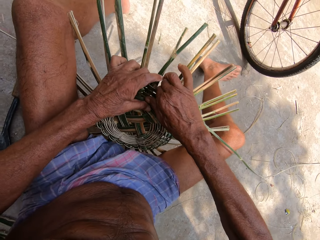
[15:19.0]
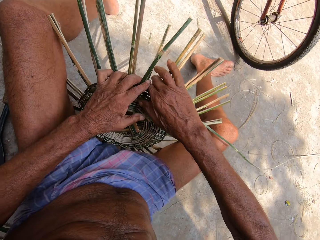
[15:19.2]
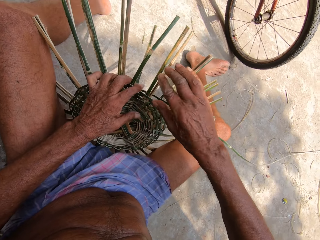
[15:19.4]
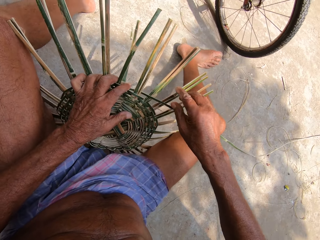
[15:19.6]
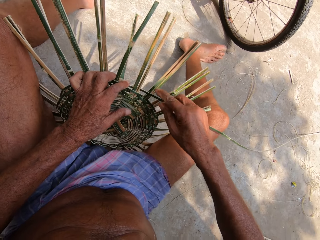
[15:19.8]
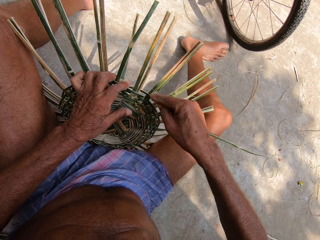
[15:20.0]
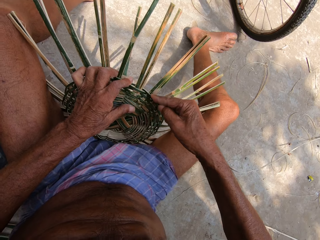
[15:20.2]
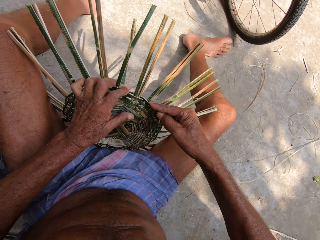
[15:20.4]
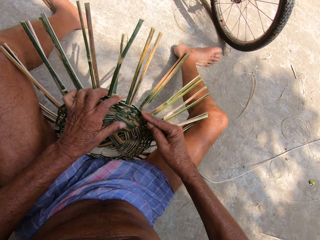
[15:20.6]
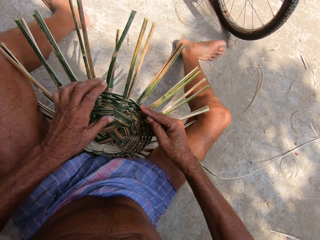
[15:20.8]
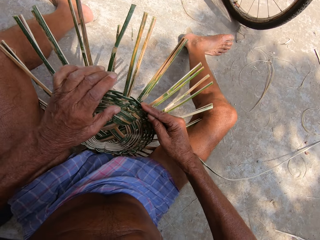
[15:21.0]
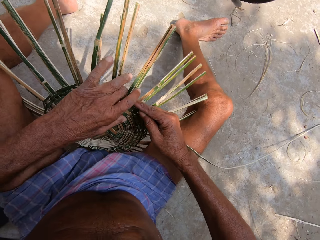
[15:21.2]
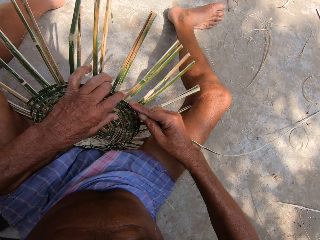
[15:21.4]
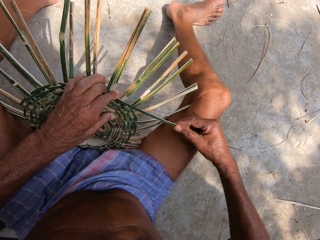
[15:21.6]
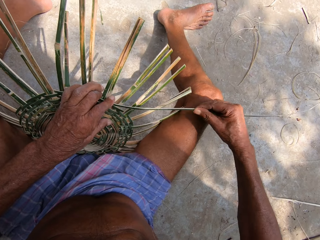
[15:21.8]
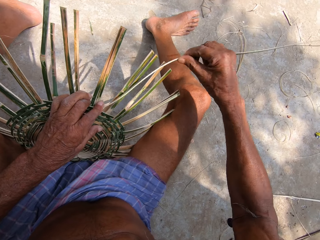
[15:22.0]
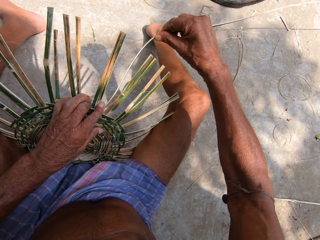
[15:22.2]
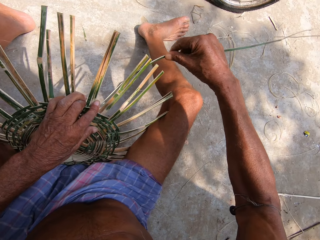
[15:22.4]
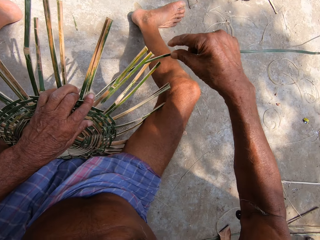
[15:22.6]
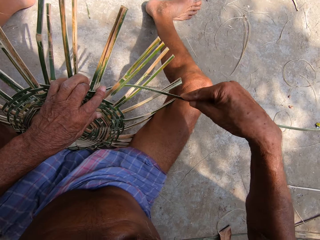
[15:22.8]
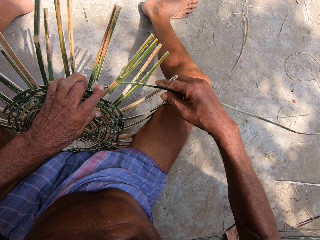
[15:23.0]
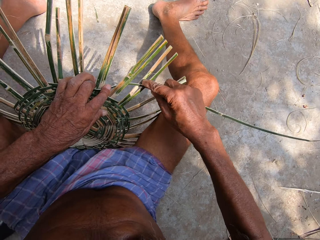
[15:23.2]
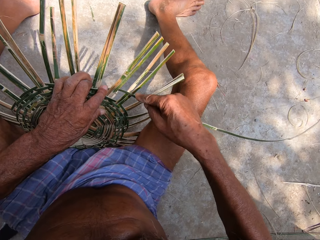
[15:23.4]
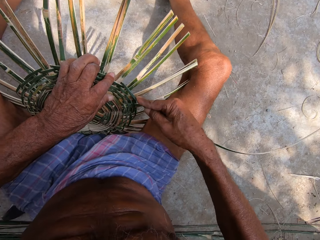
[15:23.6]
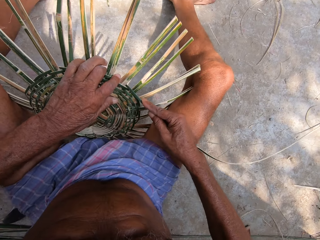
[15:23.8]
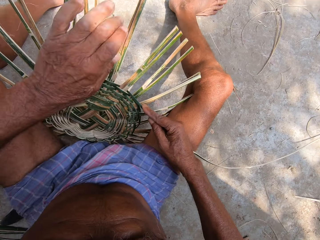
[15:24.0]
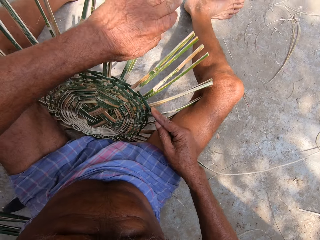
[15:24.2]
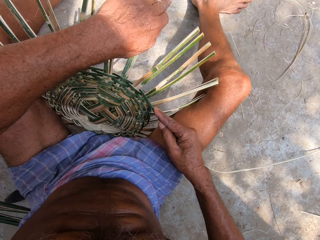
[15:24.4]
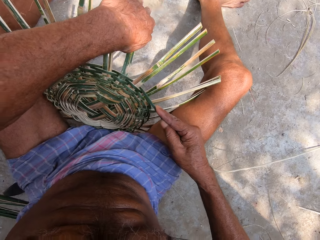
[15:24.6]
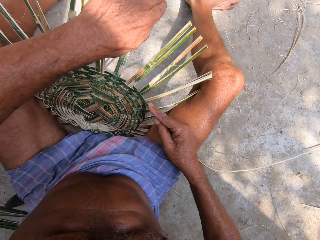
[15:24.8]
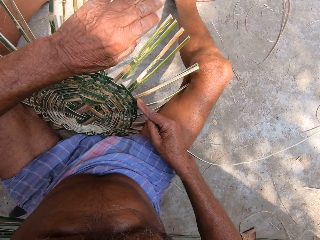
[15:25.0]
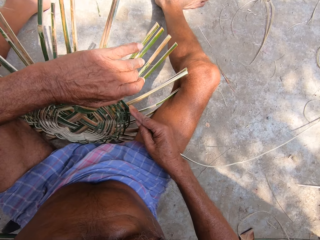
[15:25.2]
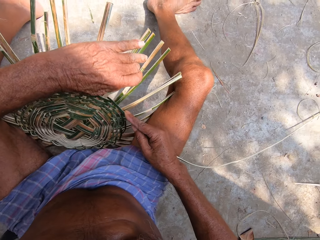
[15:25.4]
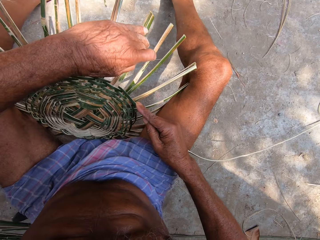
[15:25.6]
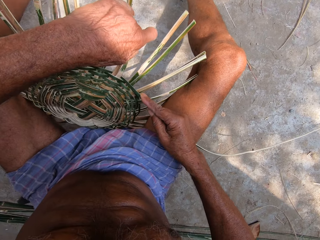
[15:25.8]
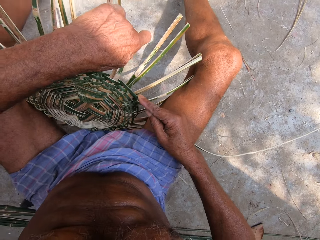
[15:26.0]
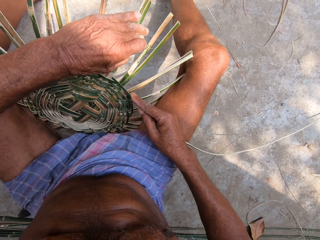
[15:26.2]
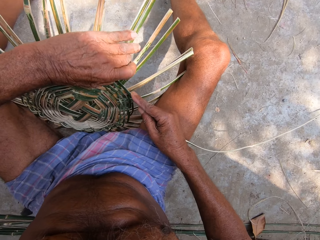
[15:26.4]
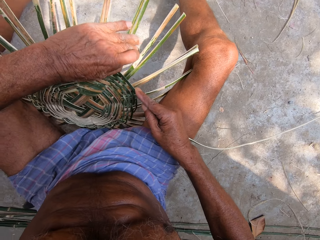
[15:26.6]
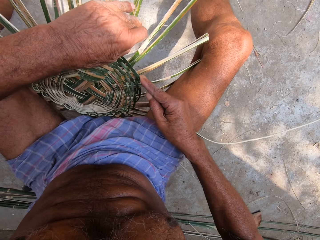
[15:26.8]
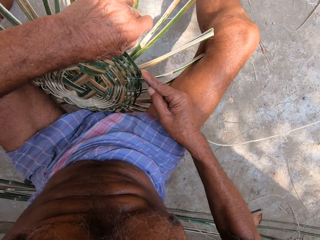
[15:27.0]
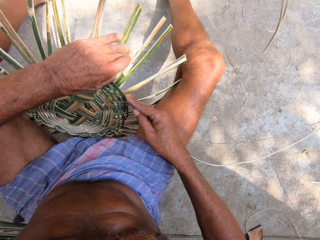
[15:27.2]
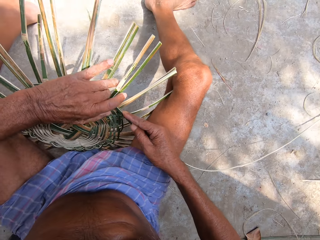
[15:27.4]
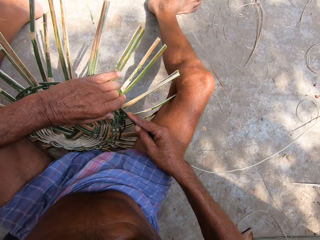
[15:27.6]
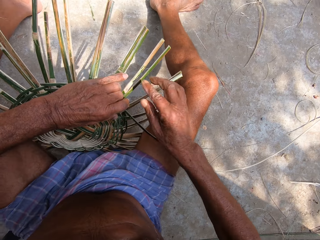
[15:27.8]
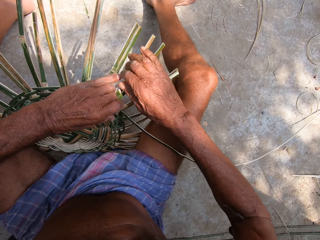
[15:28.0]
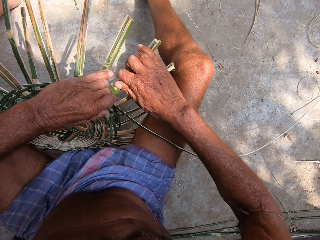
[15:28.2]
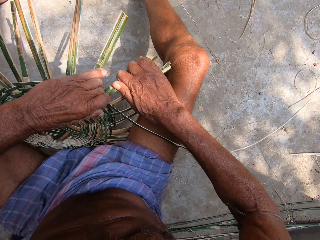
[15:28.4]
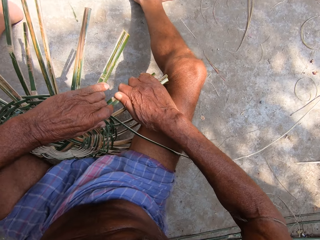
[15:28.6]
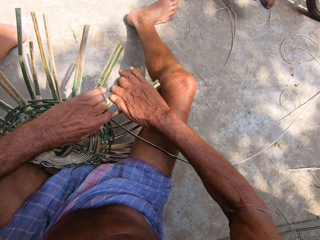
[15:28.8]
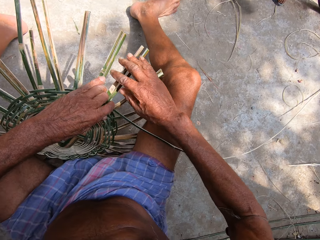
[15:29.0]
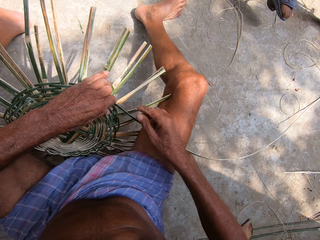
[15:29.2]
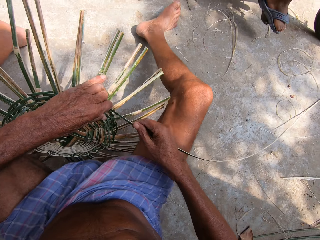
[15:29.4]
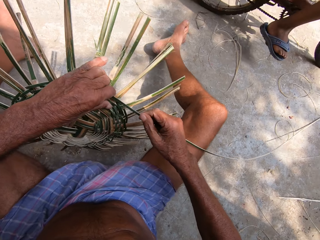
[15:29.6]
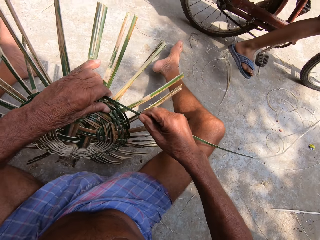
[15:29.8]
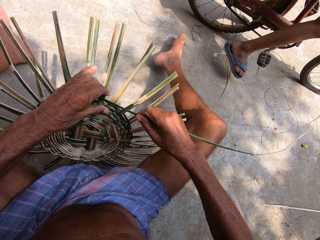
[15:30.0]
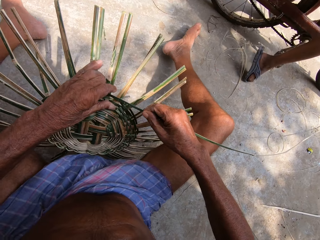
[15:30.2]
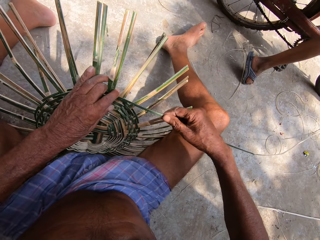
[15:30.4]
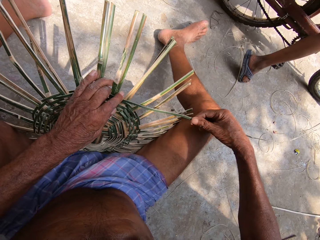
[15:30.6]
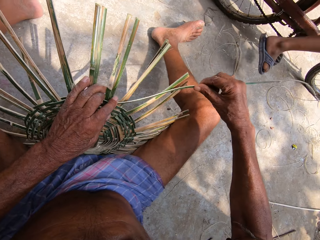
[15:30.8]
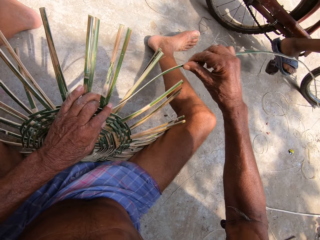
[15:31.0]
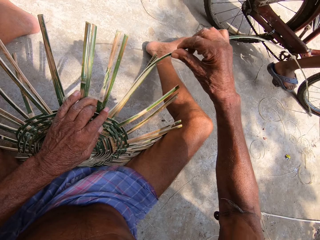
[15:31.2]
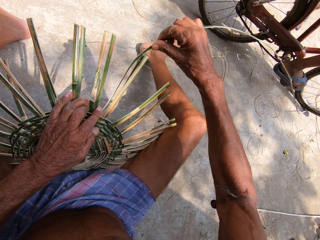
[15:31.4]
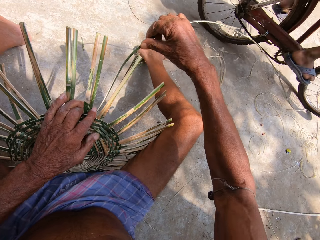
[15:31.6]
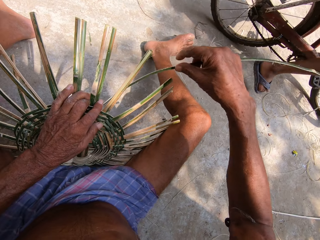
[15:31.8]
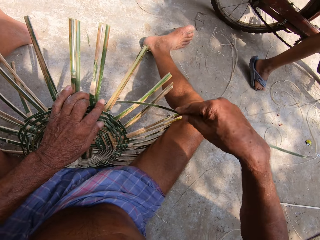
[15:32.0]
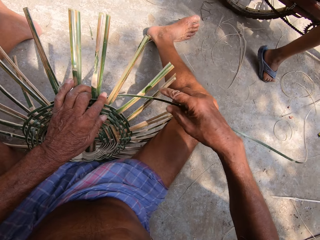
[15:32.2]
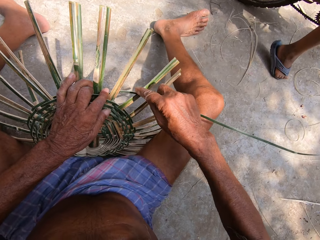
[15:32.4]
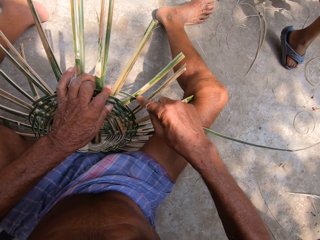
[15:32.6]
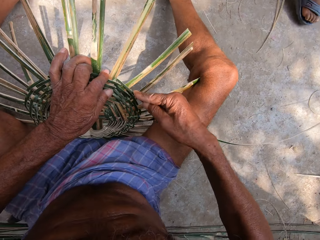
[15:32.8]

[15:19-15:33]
The camera wearer holds the bamboo strip from the craft on the ground with his right hand. He presses the bamboo strip into the craft on the ground with his left hand. He weaves the bamboo strip into the craft on the ground with his right hand. He adjusts some bamboo strips on the craft on the ground with his left hand. He presses the bamboo strip into the craft on the ground with his left hand. He removes his right hand from the bamboo strip from the craft on the ground. He adjusts some bamboo strips on the craft on the ground with his right hand. He holds the bamboo strip from the craft on the ground with his right hand. He turns the craft on the ground with his left hand. He presses the bamboo strip into the craft on the ground with his left hand. He weaves the bamboo strip into the craft on the ground with his right hand.

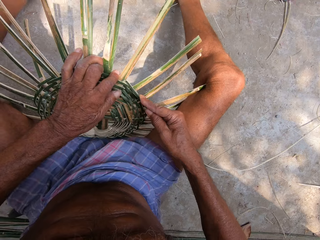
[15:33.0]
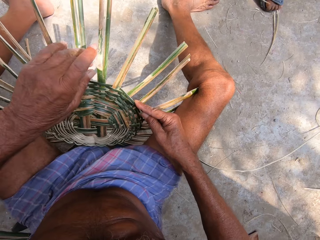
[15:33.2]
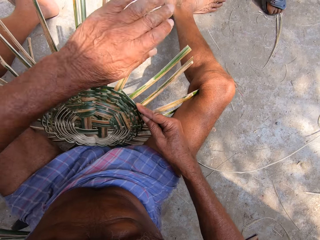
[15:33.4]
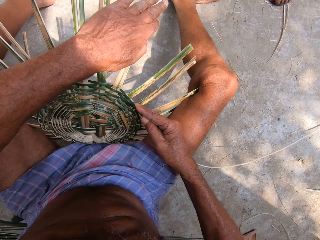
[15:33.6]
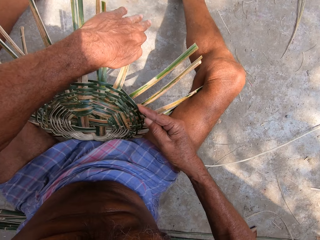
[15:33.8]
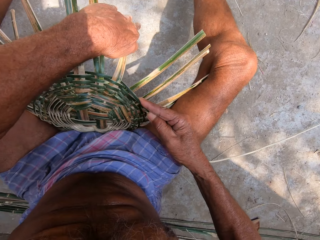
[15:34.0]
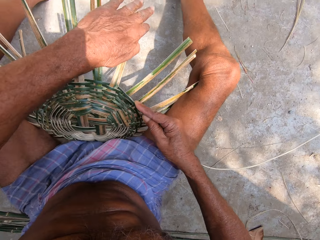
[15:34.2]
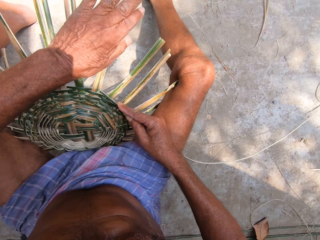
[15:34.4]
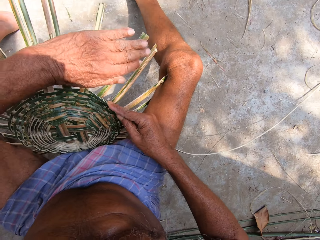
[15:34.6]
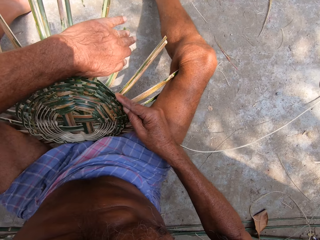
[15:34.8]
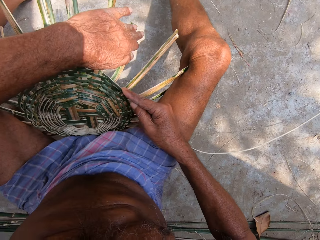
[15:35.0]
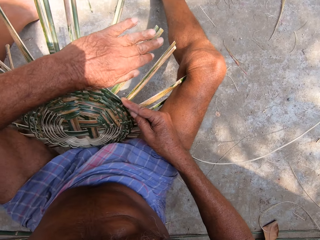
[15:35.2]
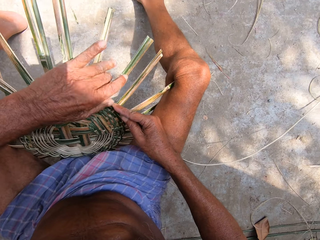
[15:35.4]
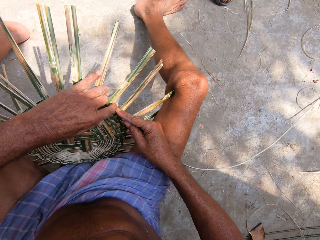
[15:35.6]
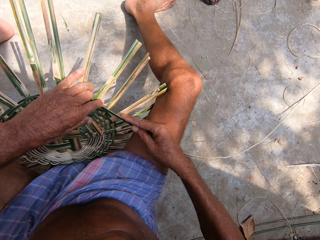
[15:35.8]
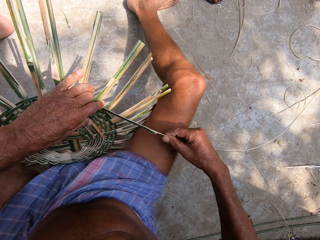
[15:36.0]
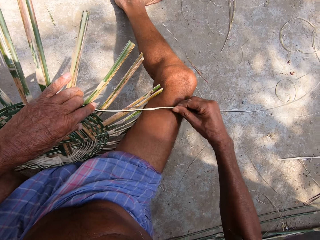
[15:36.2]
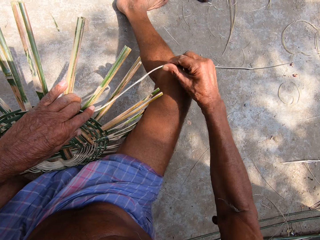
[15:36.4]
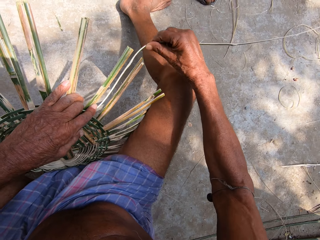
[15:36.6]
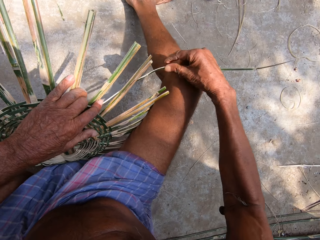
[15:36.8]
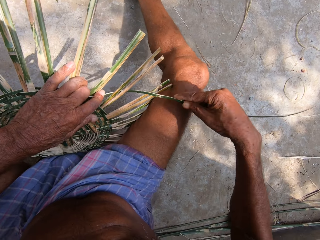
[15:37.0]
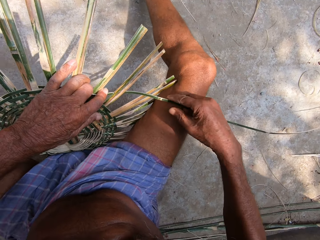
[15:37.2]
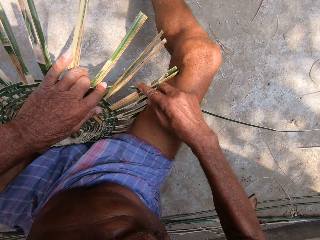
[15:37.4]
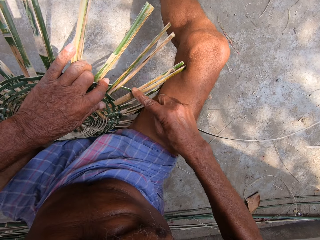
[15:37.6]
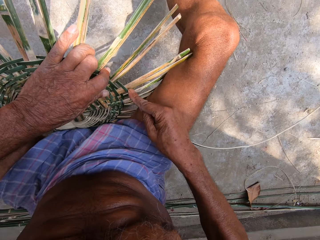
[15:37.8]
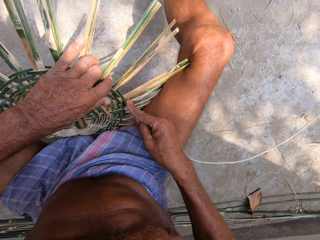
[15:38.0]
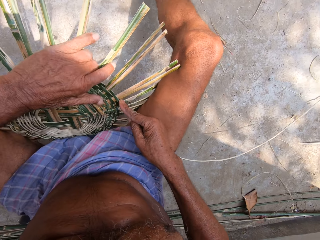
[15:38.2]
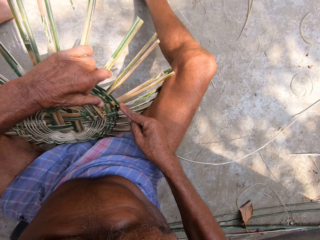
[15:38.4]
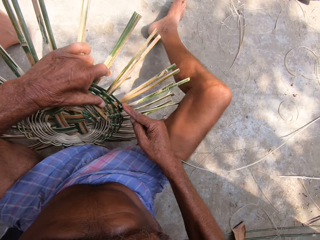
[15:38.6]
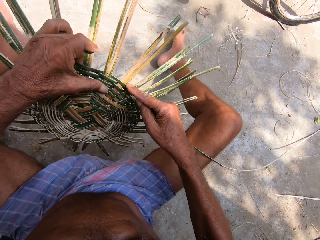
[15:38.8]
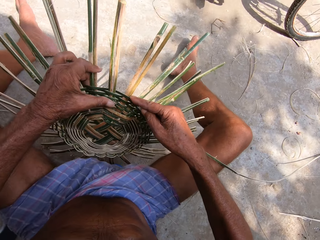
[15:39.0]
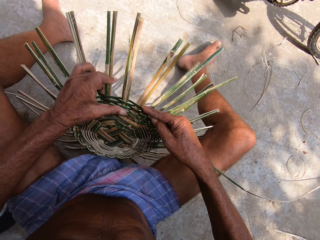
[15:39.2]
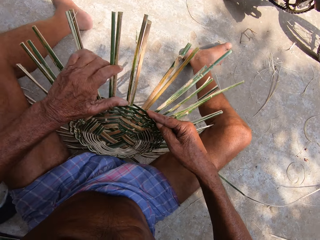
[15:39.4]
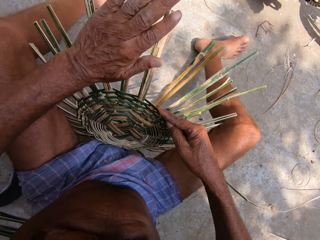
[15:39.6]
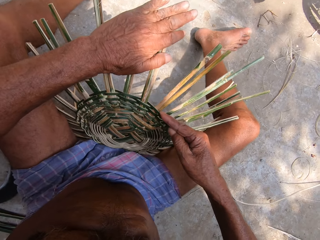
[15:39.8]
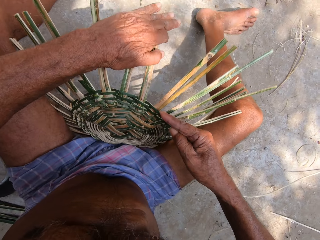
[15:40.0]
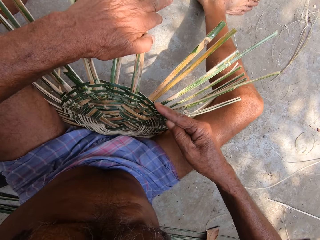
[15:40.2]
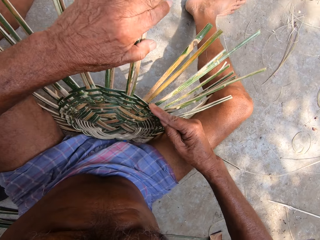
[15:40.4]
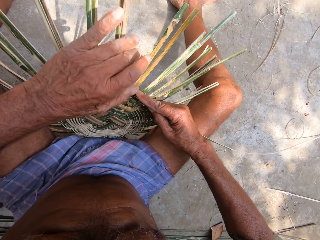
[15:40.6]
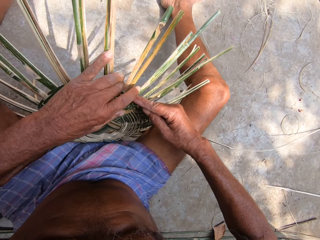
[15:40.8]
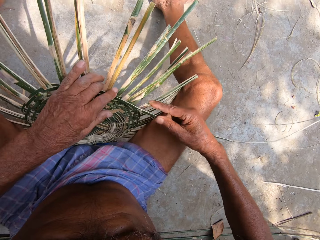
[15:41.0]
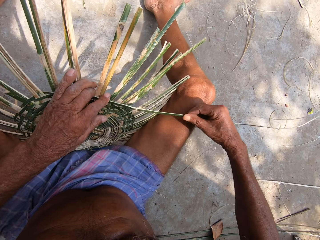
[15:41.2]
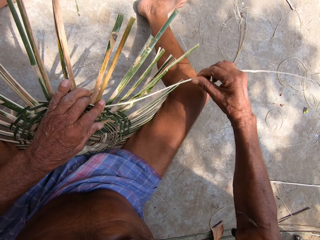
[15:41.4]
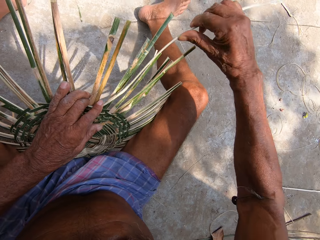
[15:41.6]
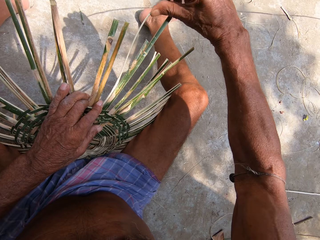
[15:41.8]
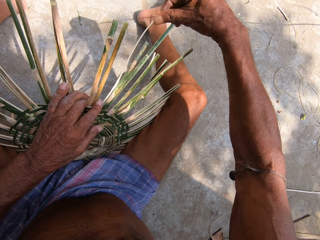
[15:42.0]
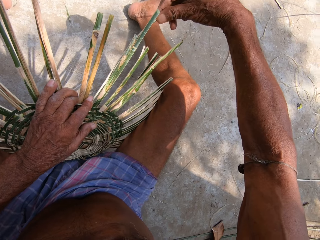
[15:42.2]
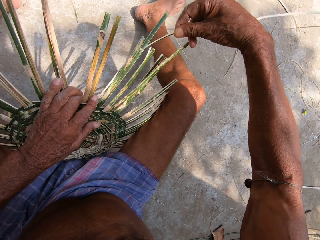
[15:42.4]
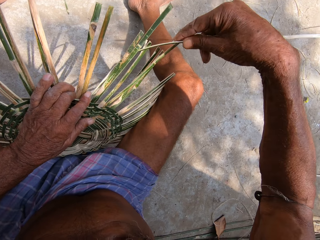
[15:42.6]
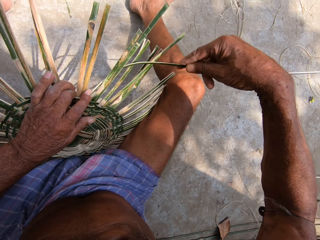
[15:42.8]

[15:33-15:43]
The camera wearer adjusts some bamboo strips on the craft on the ground with his left hand. He presses the bamboo strip into the craft on the ground with his left hand. He weaves the bamboo strip into the craft on the ground with his right hand. He turns the craft on the ground with his left hand. He adjusts some bamboo strips on the craft on the ground with his left hand. He presses the bamboo strip into the craft on the ground with his left hand. He weaves the bamboo strip into the craft on the ground with his right hand.
